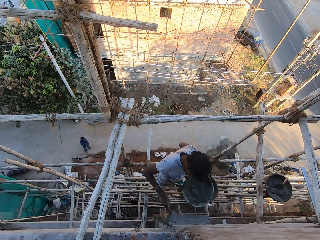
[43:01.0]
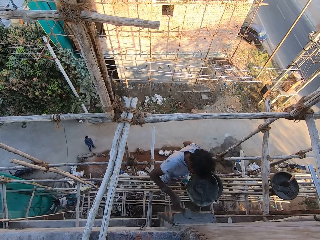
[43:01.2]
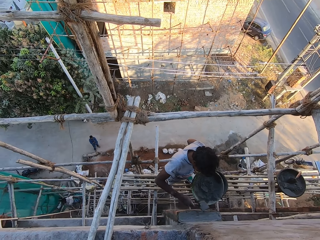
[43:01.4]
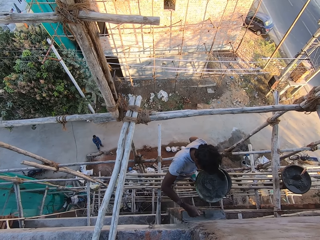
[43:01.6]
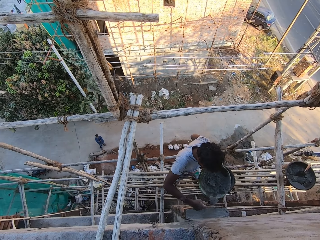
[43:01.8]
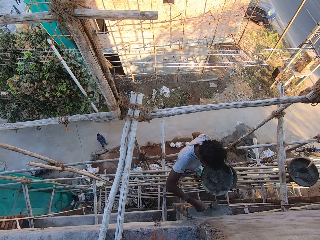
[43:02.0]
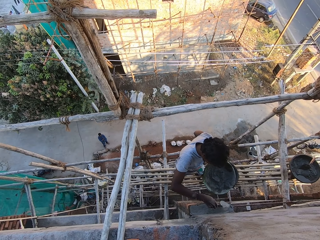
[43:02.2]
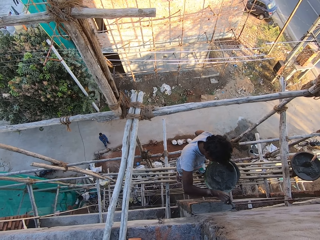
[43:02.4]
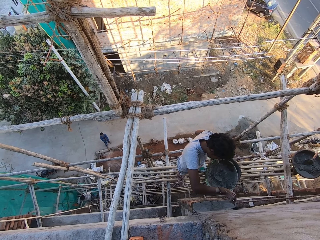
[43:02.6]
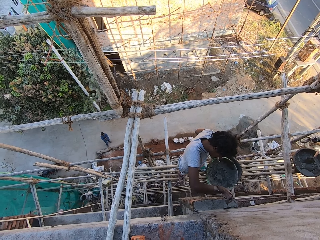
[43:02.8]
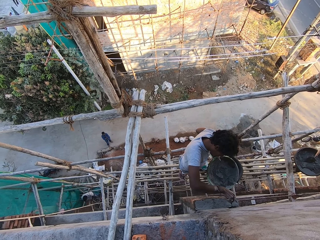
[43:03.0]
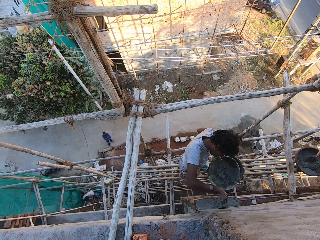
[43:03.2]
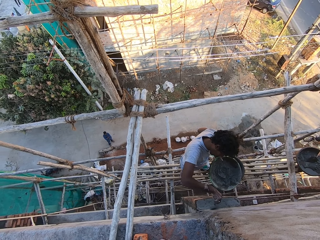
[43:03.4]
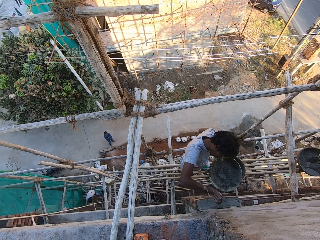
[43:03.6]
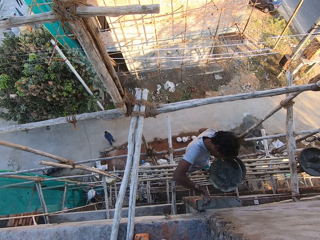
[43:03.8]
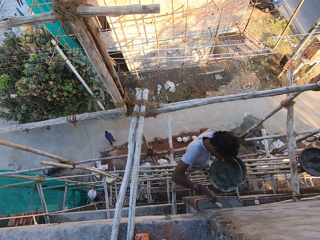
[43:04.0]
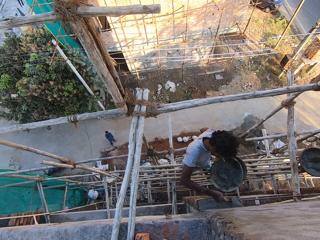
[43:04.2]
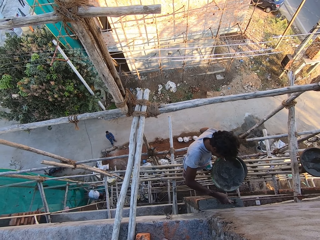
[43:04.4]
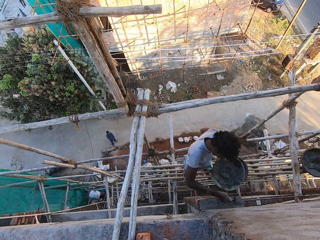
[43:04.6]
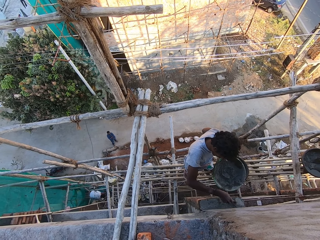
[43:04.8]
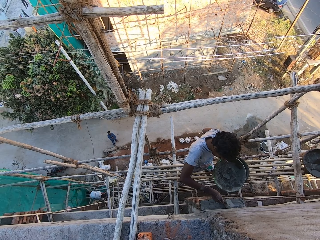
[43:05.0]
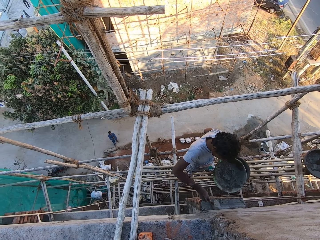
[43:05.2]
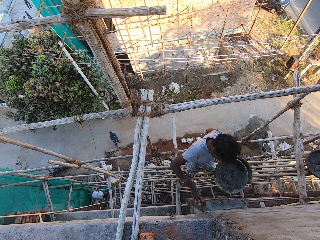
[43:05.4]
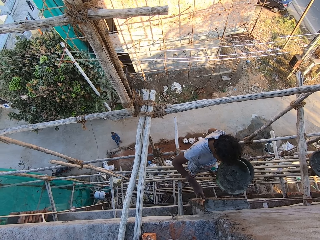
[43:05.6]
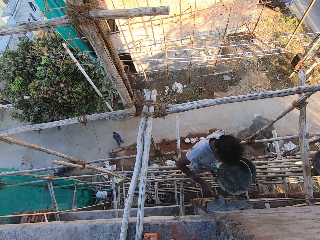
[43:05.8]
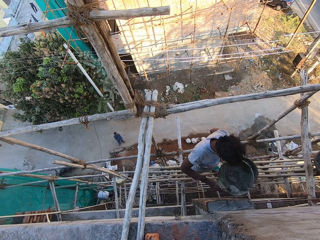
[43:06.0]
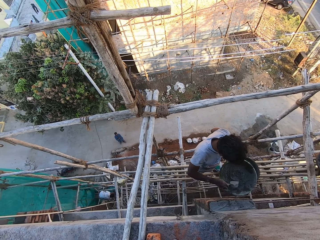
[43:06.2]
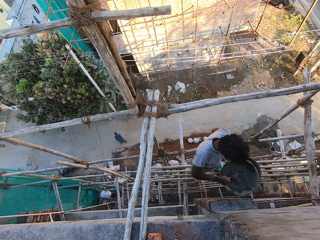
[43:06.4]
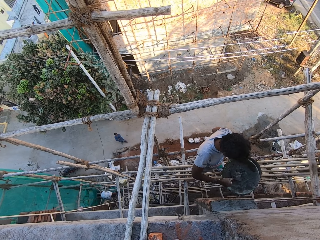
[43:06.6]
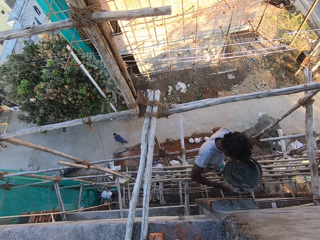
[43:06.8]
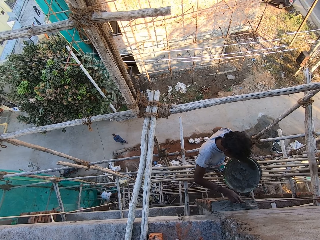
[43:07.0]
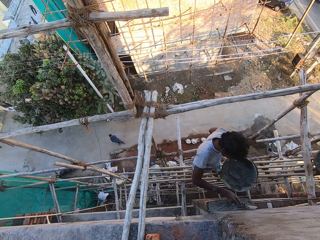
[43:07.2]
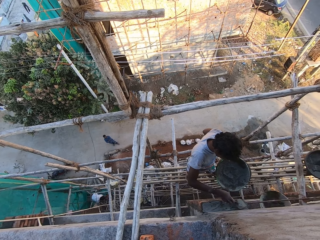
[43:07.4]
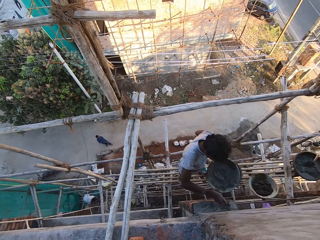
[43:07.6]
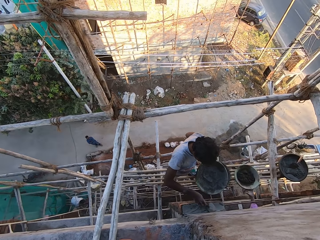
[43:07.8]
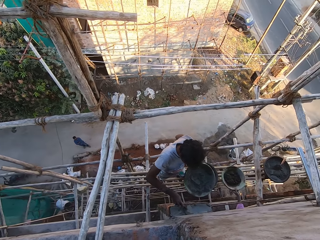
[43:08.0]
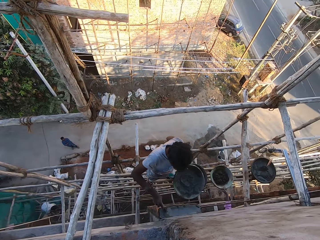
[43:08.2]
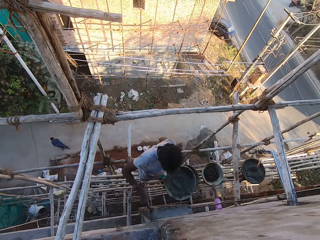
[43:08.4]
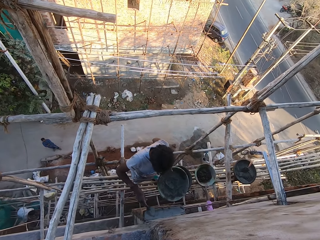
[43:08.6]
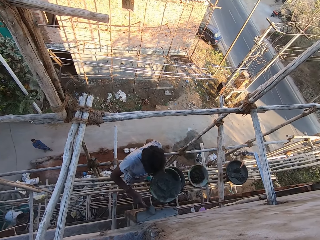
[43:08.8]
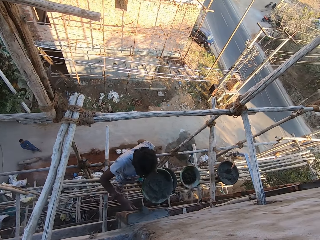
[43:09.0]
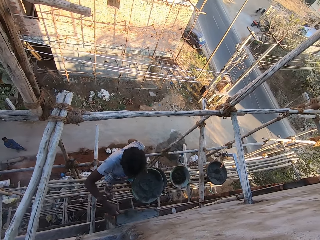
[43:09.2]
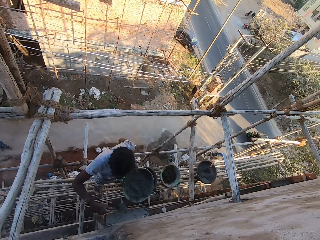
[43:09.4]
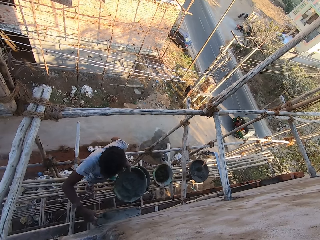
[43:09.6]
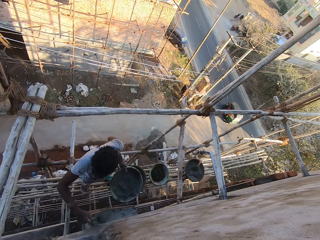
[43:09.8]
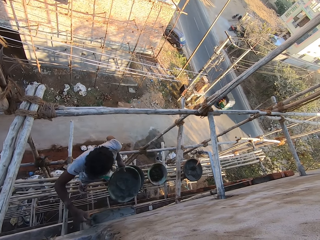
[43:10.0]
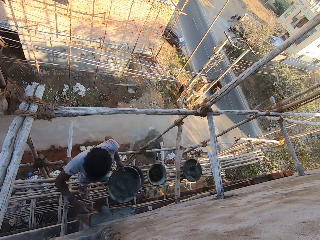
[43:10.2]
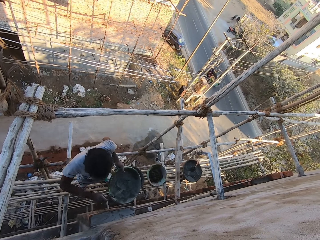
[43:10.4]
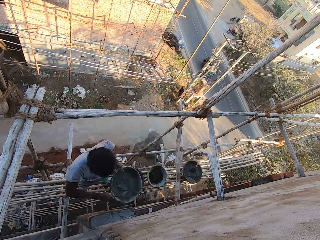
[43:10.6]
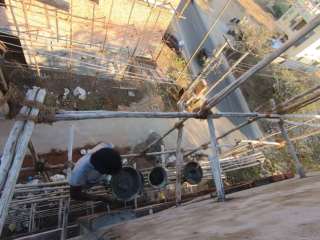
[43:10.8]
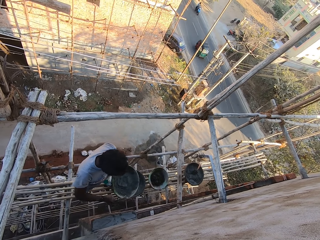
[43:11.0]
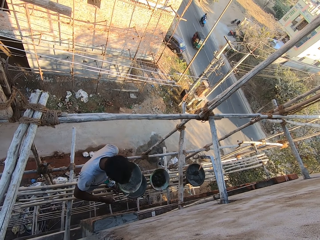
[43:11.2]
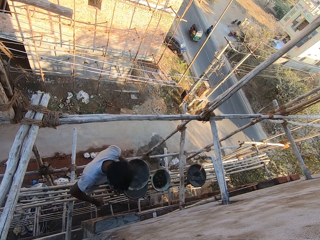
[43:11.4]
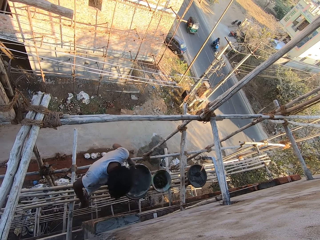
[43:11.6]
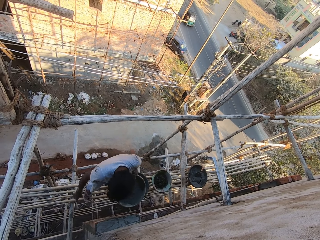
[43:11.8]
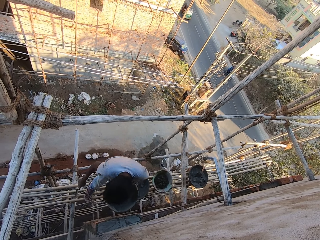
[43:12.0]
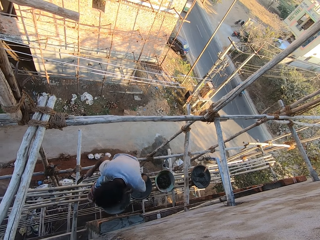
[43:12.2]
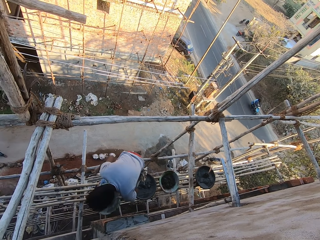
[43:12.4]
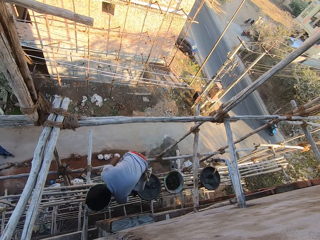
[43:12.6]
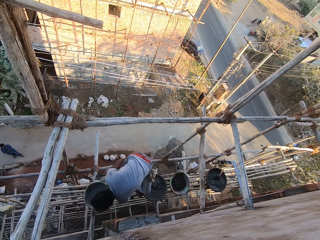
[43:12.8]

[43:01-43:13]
The man hits the hand trowel on the wall with his right hand. The man scrapes the cement mortar on the wall with the hand trowel in his right hand. The man smoothens the cement mortar with the hand trowel in his right hand. The man scoops cement from the head pan in his right hand with the hand trowel in his right hand. The man scoops cement mortar from the head pan to the wall with the hand trowel in his right hand. The man pours the cement on the hand trowel on the wall with his right hand. The man smoothens the cement mortar with the hand trowel in his right hand. Another man places a head pan on the scaffolding with his right hand. The first man hits the hand trowel in his right hand on the wall. The first man hits the hand trowel in his right hand on the head pan in his left hand.

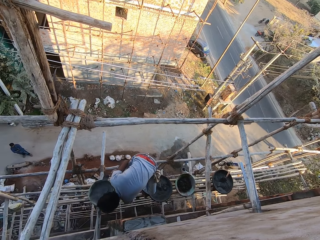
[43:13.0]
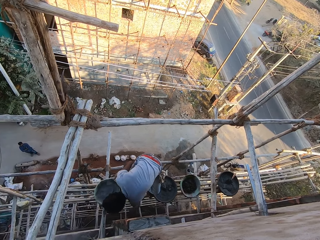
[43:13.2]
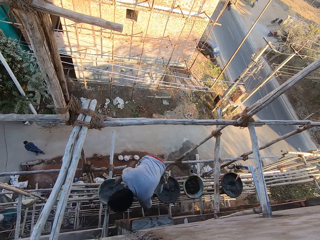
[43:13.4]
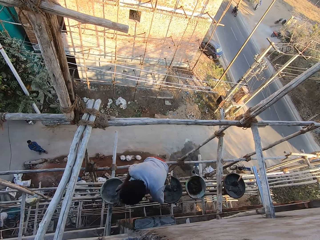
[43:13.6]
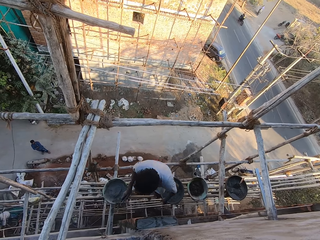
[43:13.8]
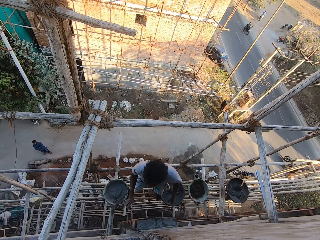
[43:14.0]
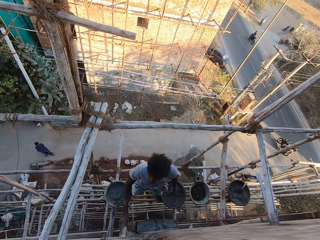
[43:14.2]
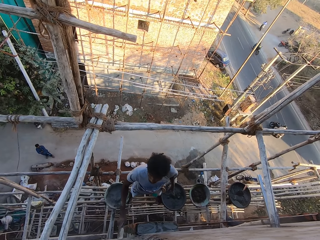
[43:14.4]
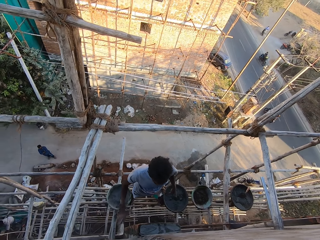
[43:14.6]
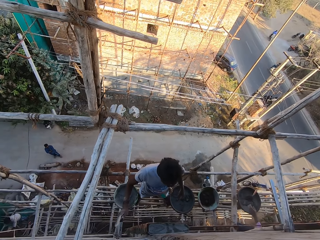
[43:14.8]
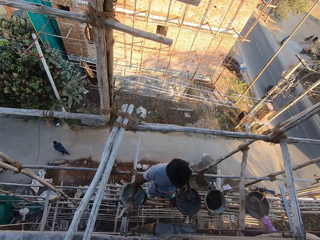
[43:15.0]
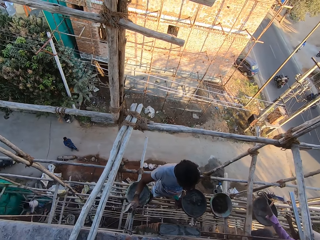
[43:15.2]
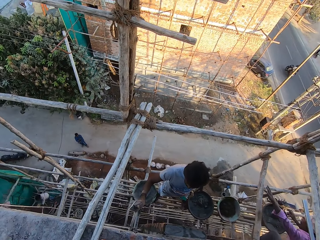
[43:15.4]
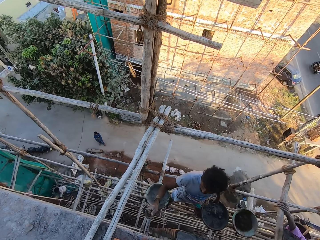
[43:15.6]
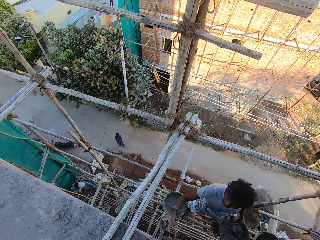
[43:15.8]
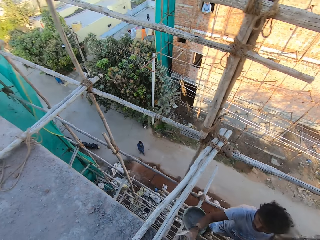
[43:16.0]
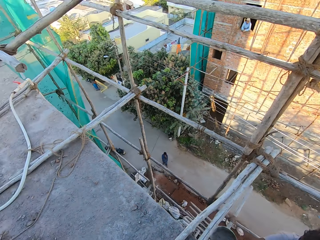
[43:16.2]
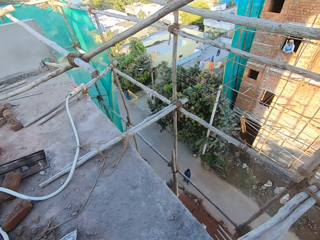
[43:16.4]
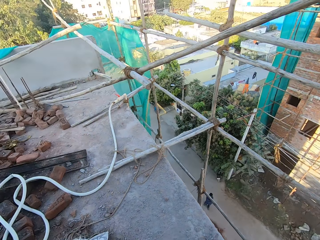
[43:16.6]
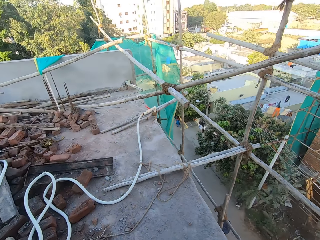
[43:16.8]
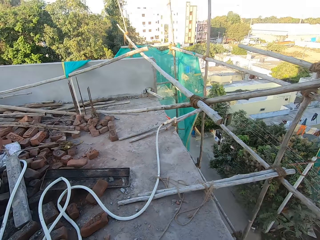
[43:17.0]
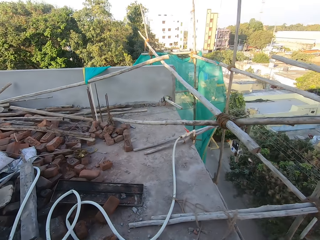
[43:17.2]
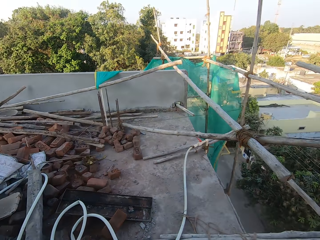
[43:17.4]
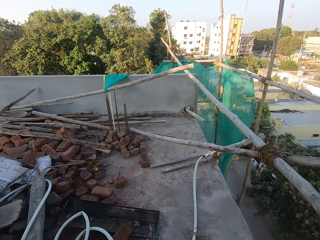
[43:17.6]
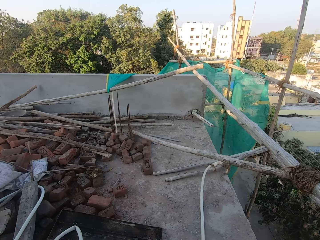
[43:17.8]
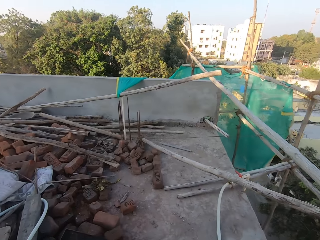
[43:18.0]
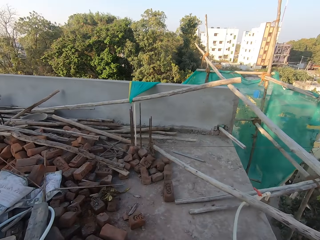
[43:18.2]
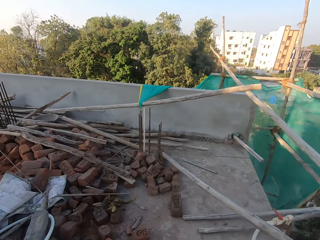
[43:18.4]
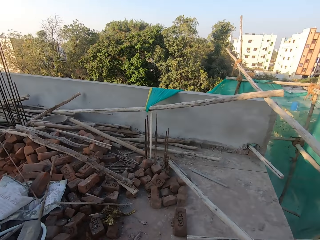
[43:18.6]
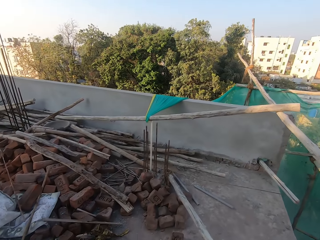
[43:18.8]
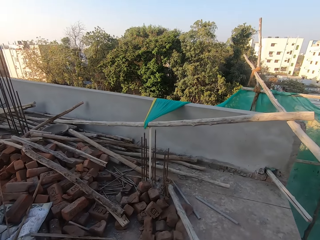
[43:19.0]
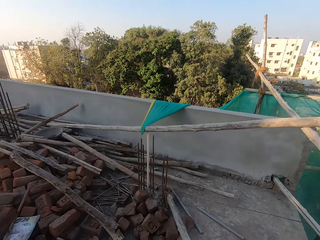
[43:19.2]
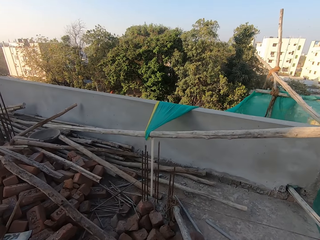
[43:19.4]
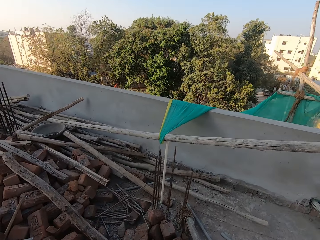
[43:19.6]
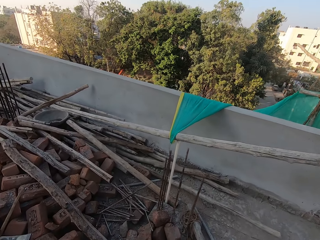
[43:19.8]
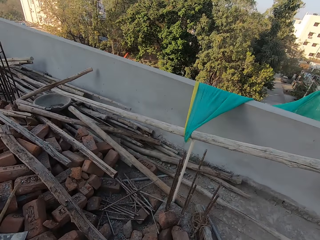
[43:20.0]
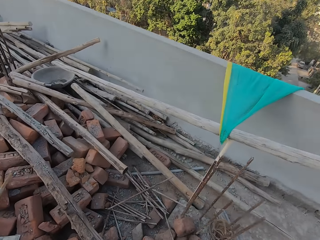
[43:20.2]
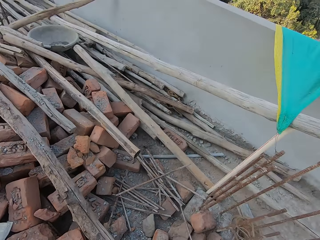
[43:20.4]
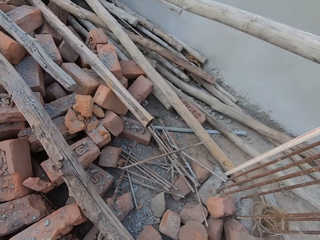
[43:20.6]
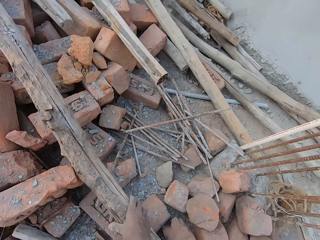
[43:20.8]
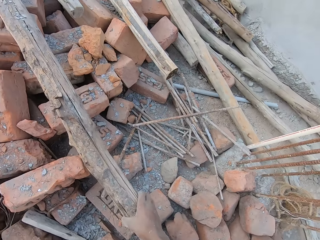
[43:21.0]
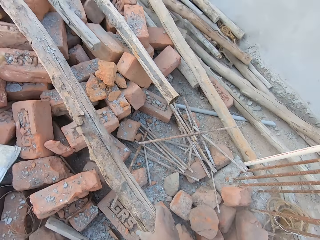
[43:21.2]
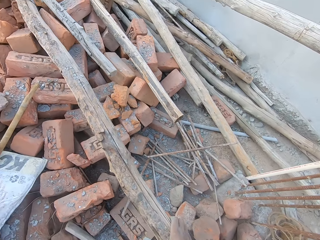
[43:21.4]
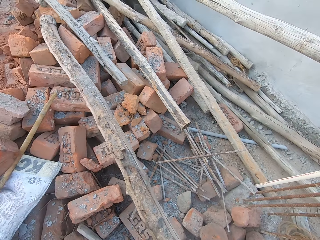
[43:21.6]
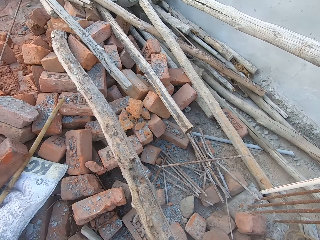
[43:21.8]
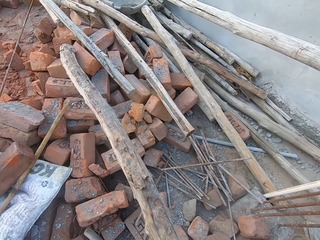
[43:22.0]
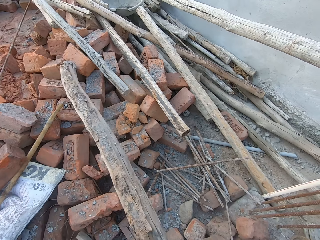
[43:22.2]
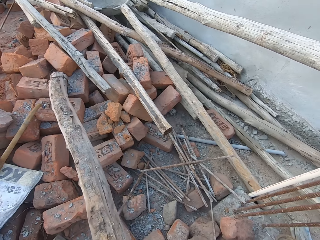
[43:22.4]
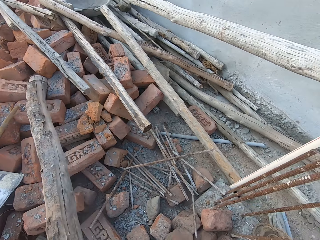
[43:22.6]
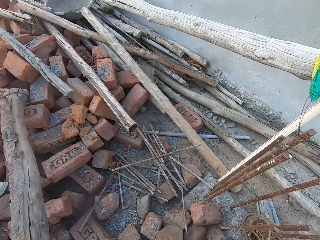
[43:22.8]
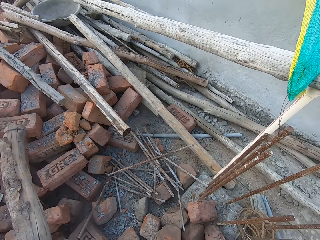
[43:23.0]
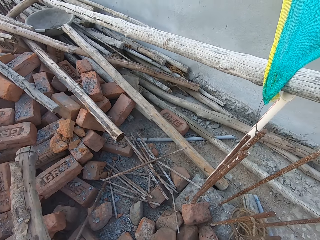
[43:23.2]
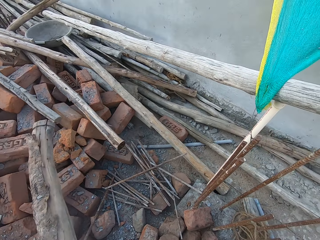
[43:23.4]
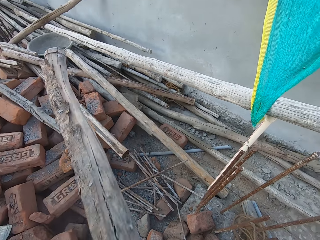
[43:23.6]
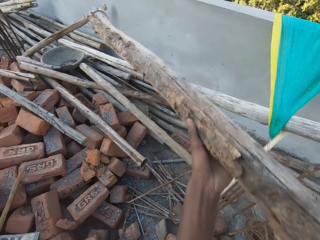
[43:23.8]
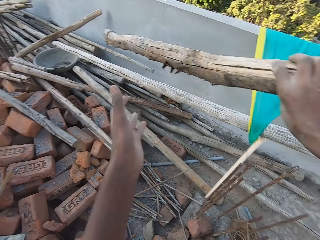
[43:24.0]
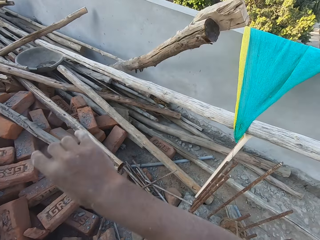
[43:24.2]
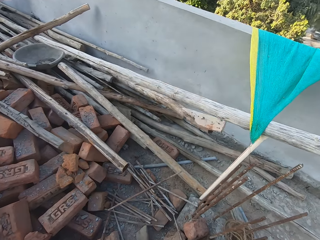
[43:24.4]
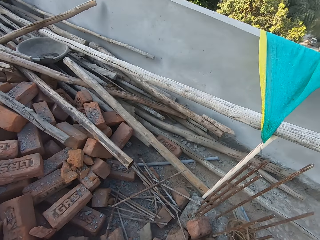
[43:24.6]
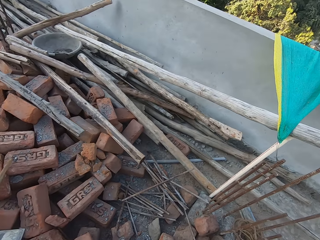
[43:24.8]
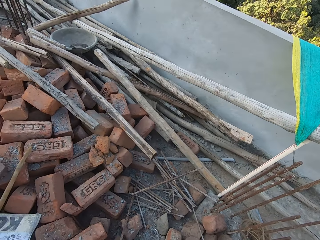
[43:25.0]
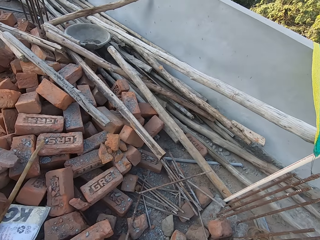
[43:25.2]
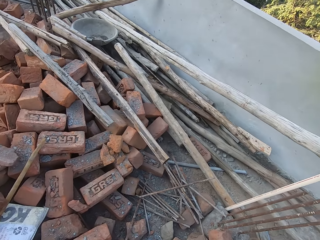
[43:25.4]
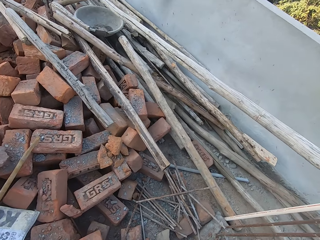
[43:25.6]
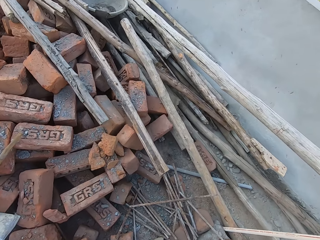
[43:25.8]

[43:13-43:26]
The camera wearer places the head pan on the scaffolding with his left hand. A man hits the hand trowel in his right hand on the wall. Another man holds the scaffolding with his left hand. The camera wearer talks to a man. He walks around the building. He picks up a piece of wood from the floor with his right hand. He throws the piece of wood away with his hands.
